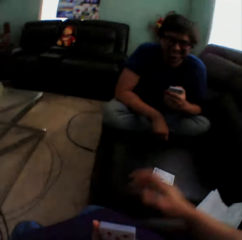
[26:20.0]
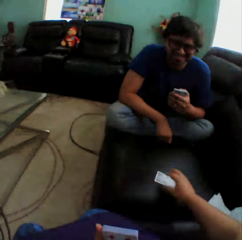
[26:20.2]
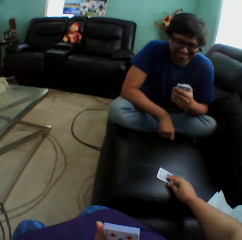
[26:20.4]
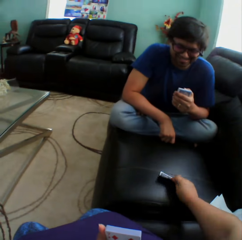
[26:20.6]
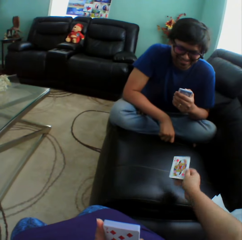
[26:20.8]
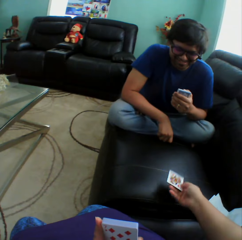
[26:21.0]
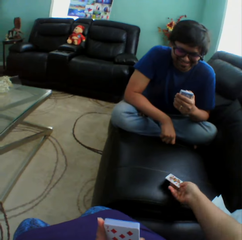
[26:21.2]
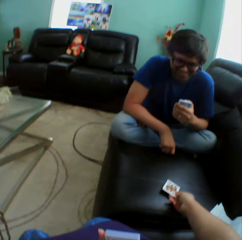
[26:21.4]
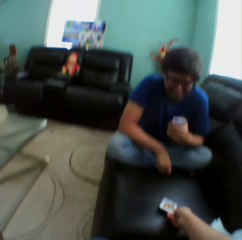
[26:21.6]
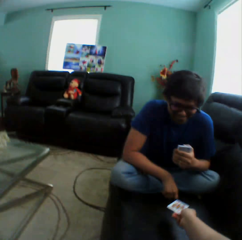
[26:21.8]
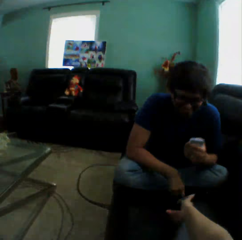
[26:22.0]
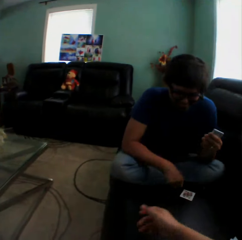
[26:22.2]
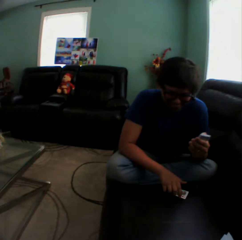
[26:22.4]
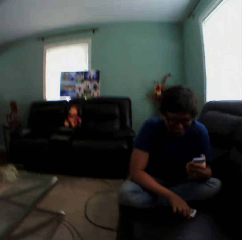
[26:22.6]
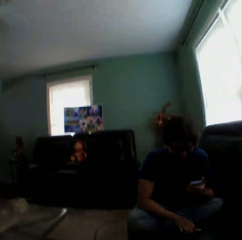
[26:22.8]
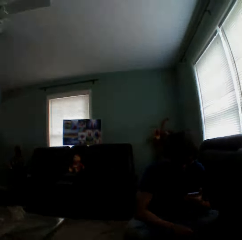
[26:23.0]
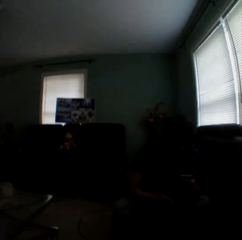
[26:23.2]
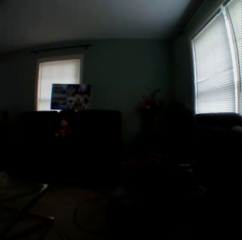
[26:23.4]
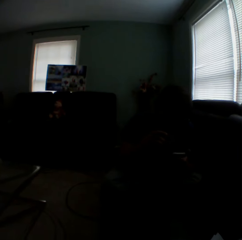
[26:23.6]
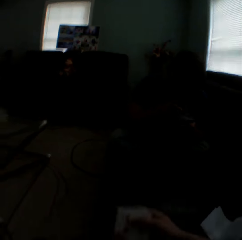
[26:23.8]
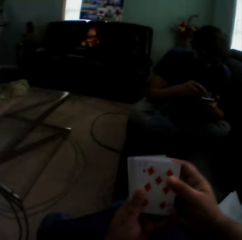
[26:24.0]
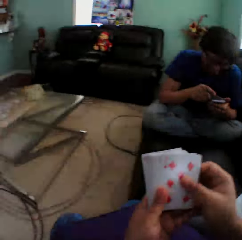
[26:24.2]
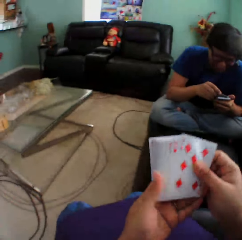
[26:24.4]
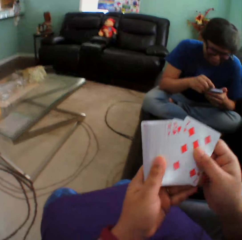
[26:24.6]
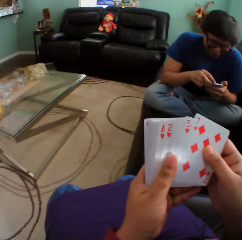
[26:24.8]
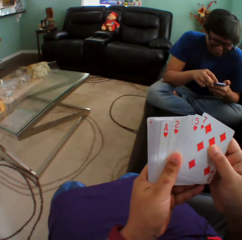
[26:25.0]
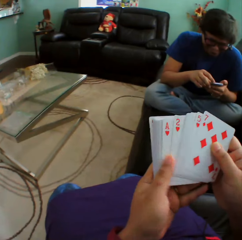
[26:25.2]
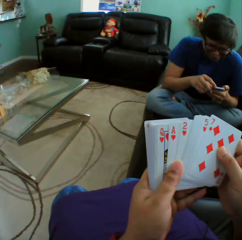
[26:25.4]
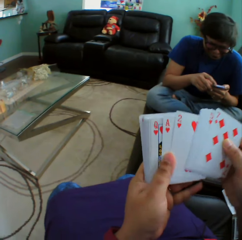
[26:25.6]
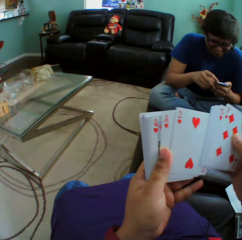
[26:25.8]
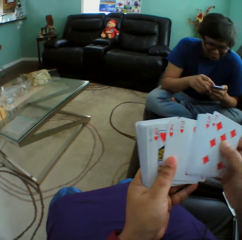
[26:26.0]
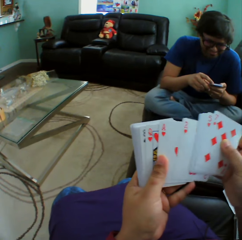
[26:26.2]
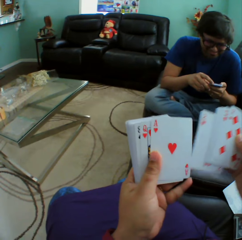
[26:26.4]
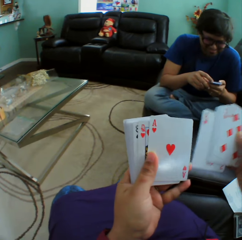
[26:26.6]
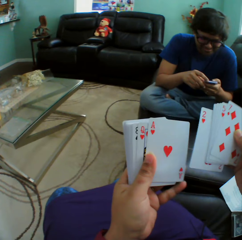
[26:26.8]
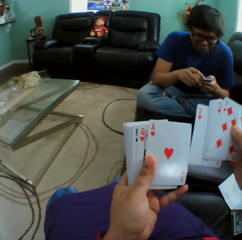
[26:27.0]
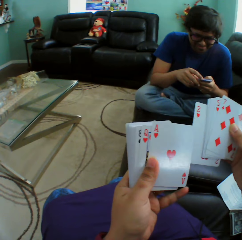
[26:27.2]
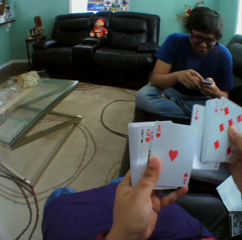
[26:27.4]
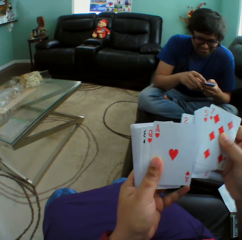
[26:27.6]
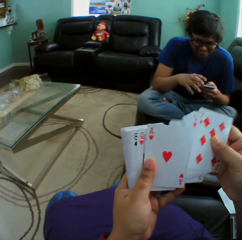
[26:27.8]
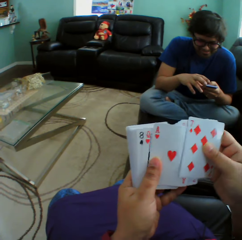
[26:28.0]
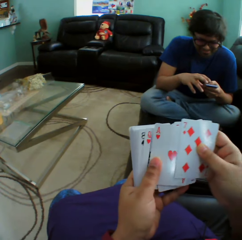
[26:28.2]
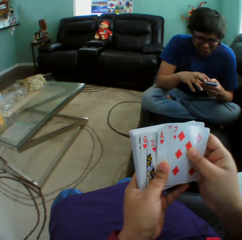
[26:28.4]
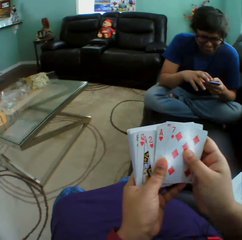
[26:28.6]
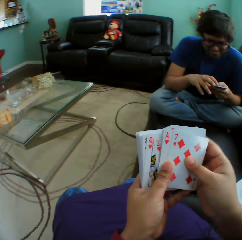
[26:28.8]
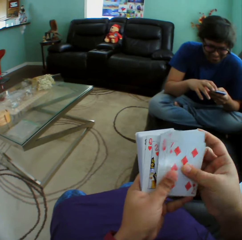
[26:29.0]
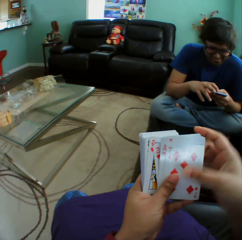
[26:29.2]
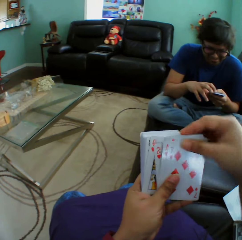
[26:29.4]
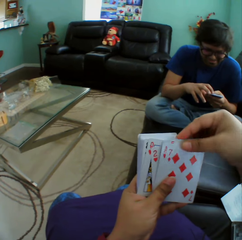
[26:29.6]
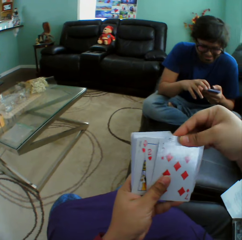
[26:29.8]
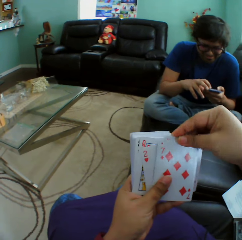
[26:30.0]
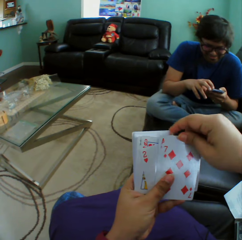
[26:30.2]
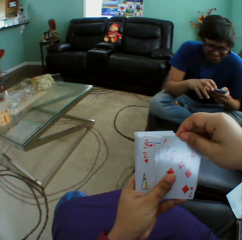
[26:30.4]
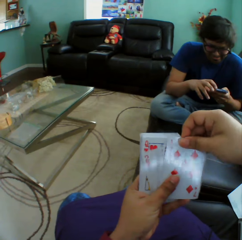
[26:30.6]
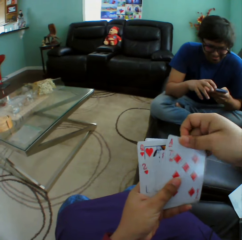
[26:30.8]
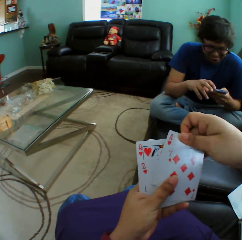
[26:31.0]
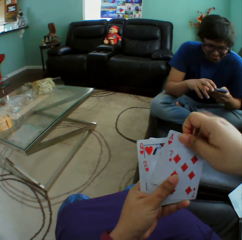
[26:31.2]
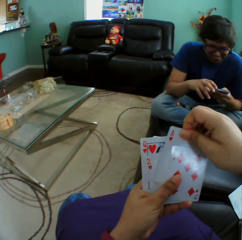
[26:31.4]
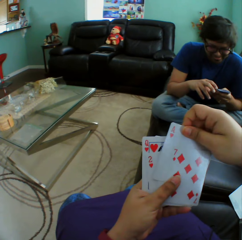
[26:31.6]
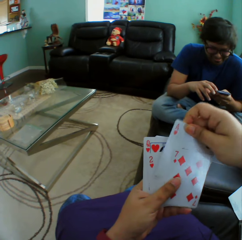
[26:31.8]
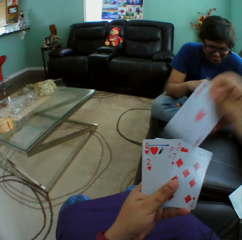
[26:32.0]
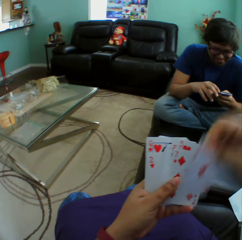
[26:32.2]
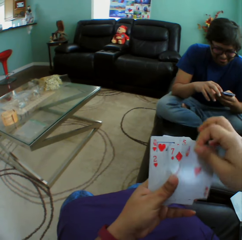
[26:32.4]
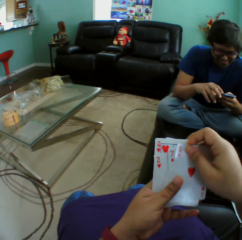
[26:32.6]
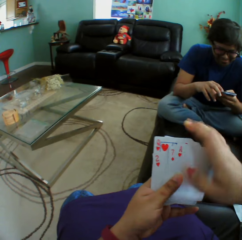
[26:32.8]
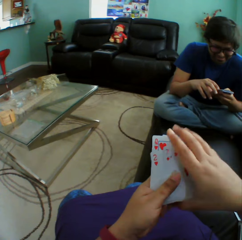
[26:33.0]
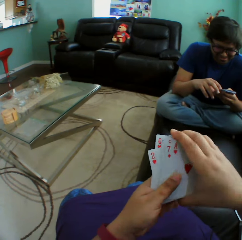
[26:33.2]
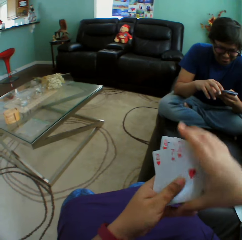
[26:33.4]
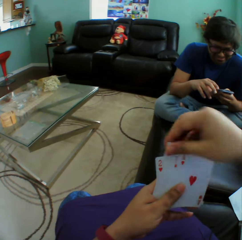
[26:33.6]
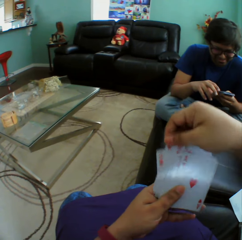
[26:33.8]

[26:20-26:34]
The camera wearer turns a card on a couch. They hold a playing card, throw a card to a man, and put a playing card on the couch. The man picks up a card on the couch. The camera wearer turns to the side. They arrange cards in a hand, hold playing cards, and shuffle playing cards.

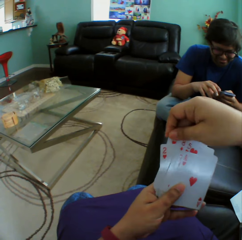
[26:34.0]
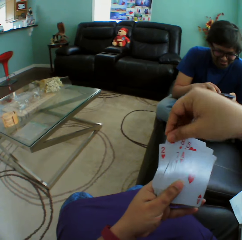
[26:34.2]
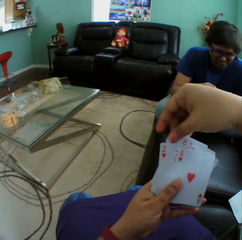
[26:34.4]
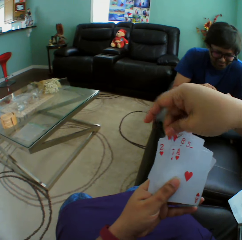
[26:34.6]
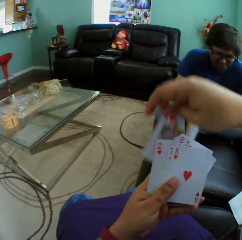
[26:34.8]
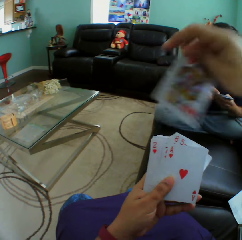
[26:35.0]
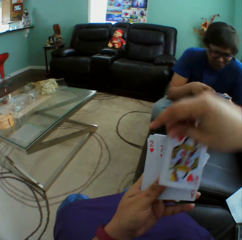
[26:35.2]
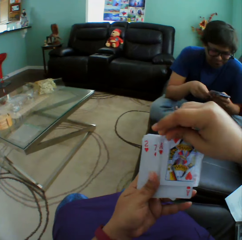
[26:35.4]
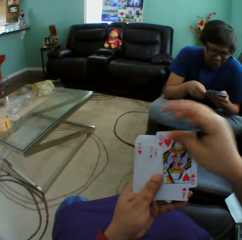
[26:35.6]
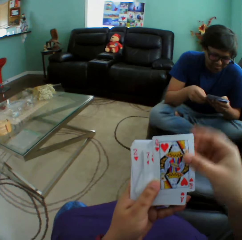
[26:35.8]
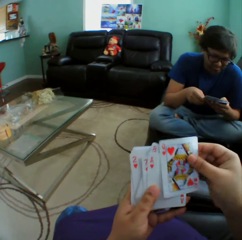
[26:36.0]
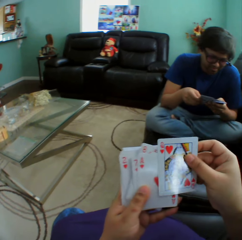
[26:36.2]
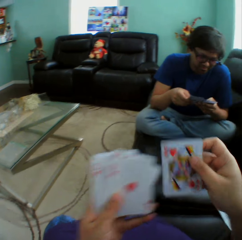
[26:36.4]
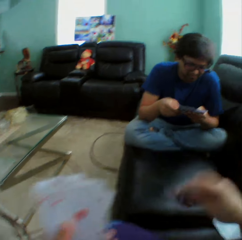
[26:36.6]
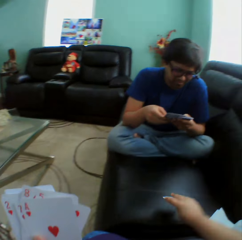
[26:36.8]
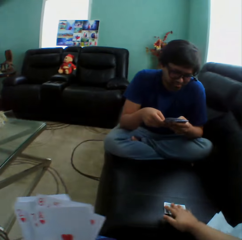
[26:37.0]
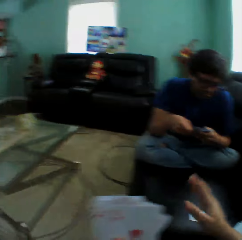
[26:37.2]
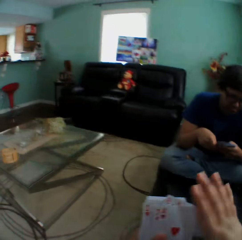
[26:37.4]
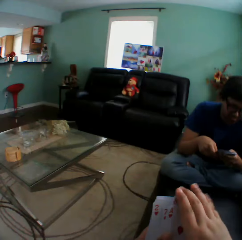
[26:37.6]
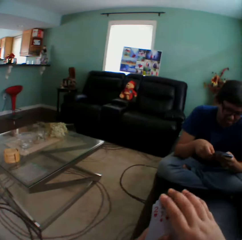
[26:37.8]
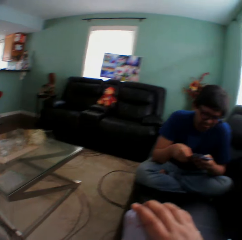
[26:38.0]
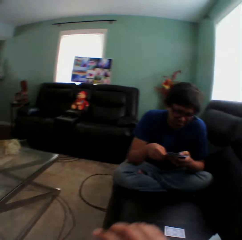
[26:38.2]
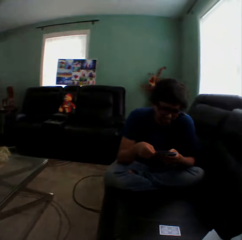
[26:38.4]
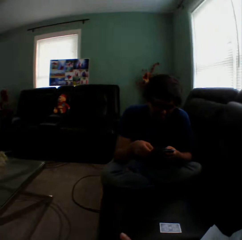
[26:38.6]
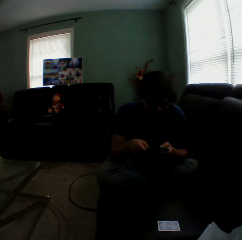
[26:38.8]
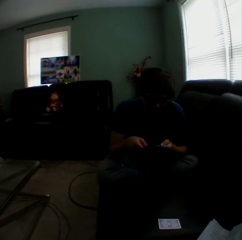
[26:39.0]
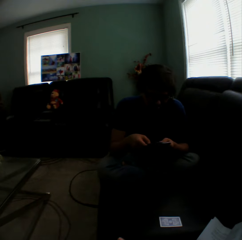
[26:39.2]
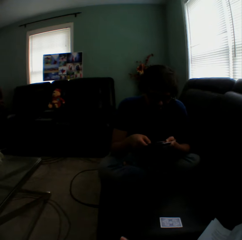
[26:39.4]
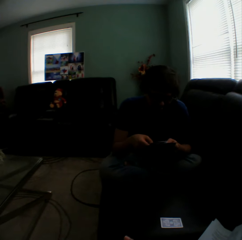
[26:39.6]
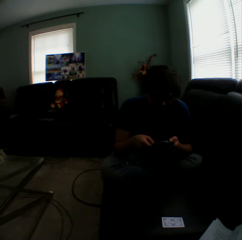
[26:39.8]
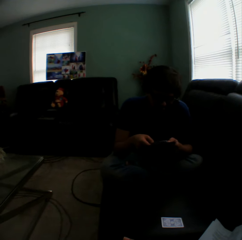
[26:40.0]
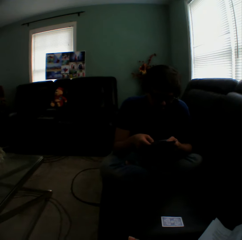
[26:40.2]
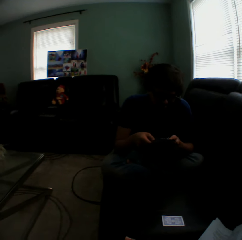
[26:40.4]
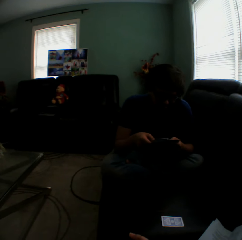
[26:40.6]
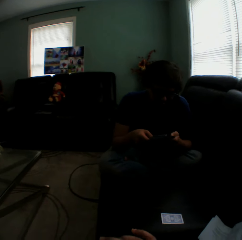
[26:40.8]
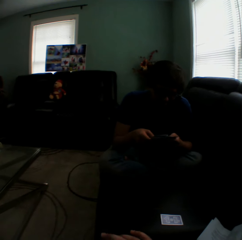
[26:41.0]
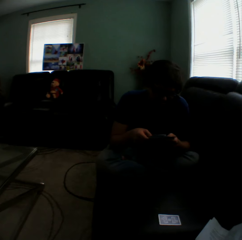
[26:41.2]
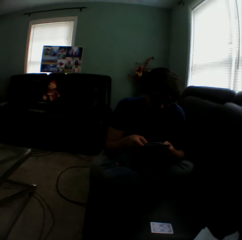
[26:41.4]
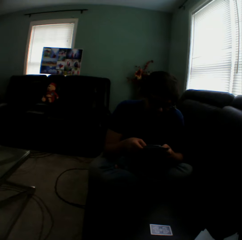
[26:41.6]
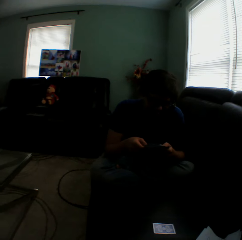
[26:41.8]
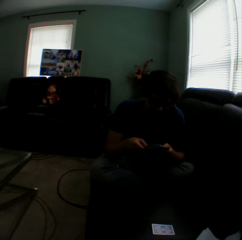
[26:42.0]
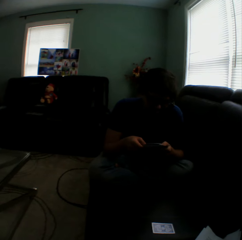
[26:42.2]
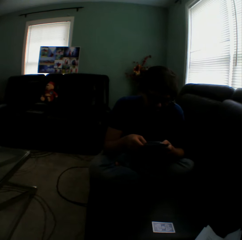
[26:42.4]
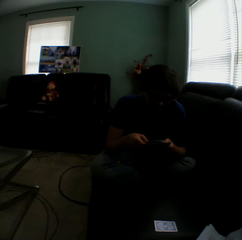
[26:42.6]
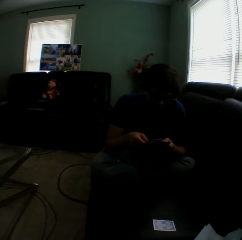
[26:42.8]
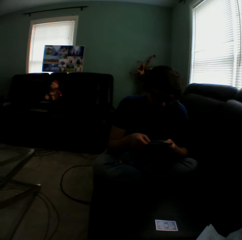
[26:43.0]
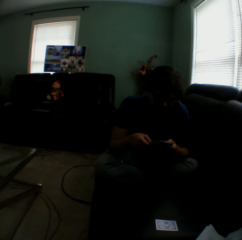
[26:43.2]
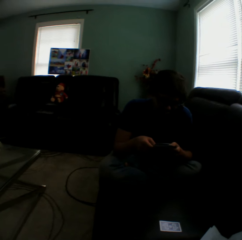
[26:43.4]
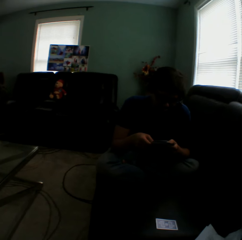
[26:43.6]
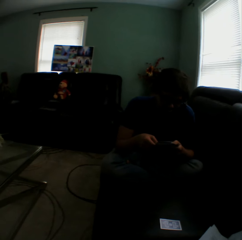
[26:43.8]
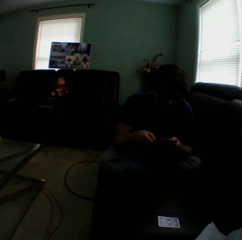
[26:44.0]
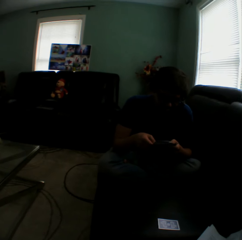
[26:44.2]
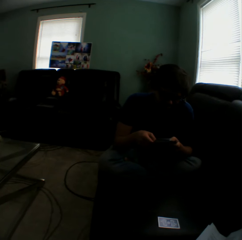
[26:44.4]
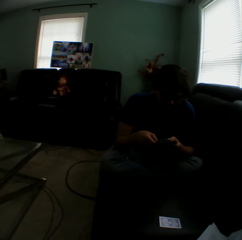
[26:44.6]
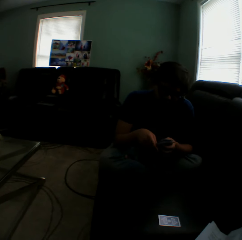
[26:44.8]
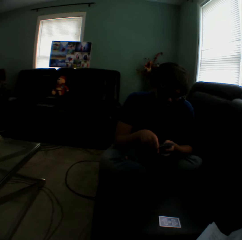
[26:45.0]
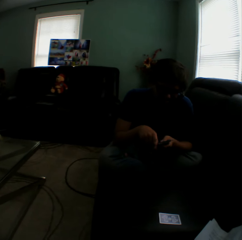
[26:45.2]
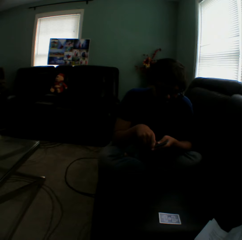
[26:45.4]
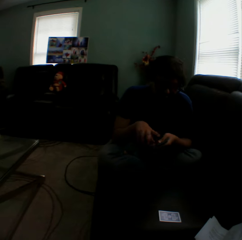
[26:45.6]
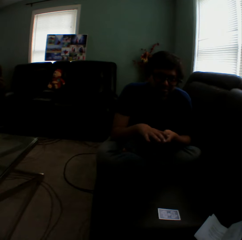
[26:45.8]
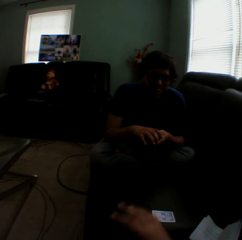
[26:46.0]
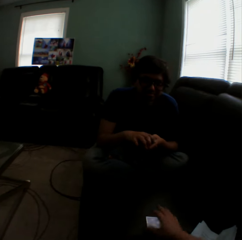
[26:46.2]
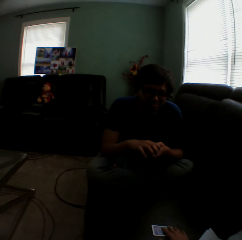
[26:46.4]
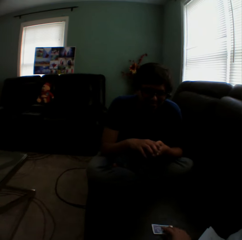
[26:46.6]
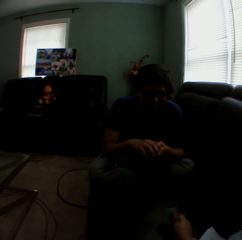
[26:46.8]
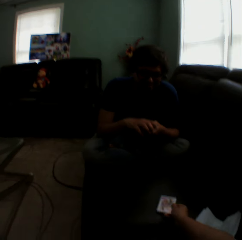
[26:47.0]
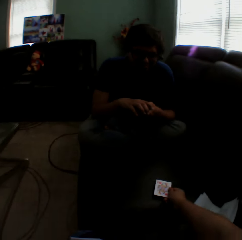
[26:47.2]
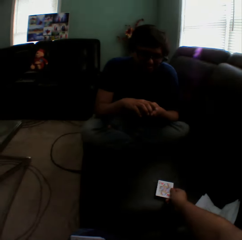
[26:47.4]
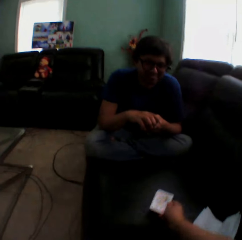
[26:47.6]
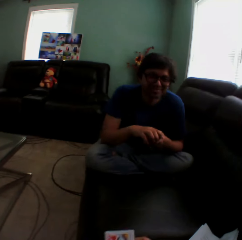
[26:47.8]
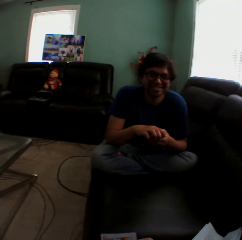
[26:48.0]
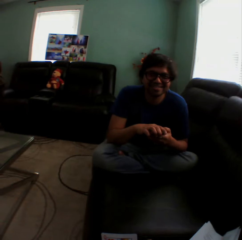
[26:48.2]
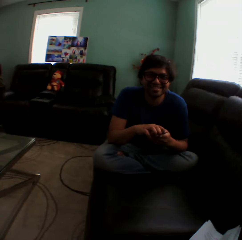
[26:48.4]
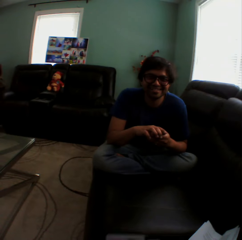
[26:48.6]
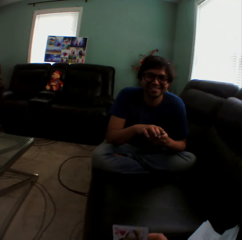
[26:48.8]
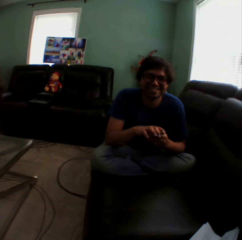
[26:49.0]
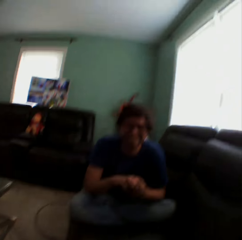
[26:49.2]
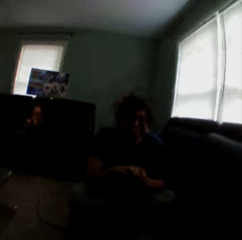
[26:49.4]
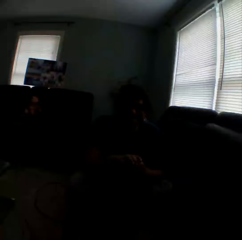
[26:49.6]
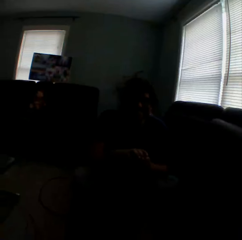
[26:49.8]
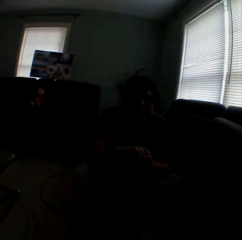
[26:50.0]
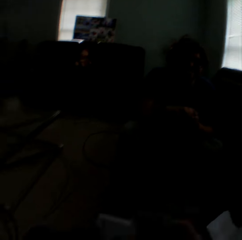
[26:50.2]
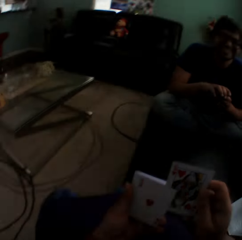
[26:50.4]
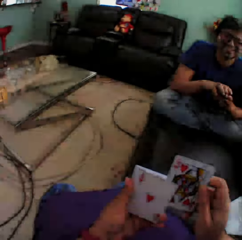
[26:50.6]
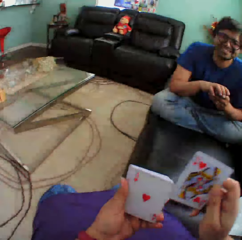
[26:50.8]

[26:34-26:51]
The camera wearer puts a playing card on the couch. They turn to the side. A man arranges cards in a hand. The man shuffles playing cards. The camera wearer turns to the side. They turn a card on the couch. They hold a playing card. They turn to the side.
